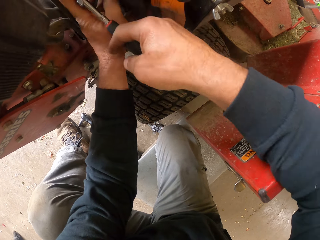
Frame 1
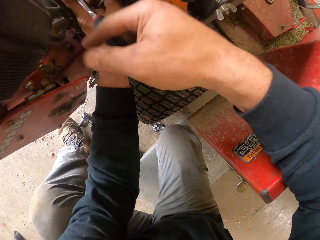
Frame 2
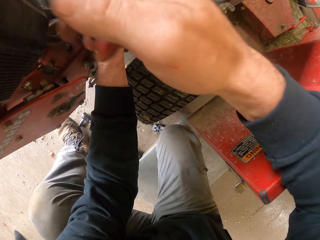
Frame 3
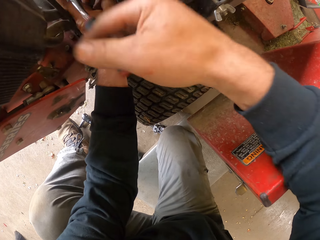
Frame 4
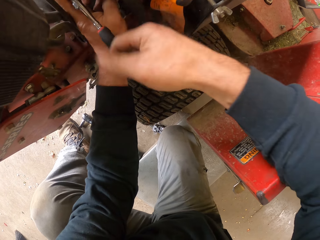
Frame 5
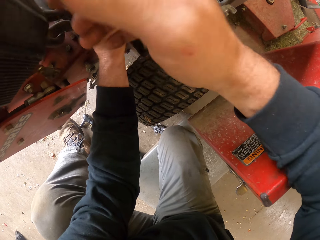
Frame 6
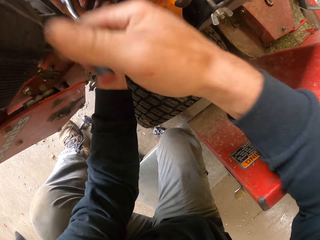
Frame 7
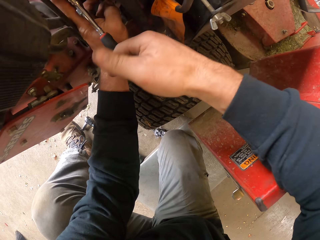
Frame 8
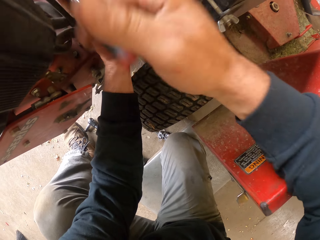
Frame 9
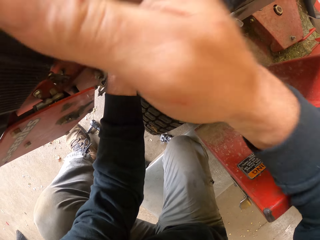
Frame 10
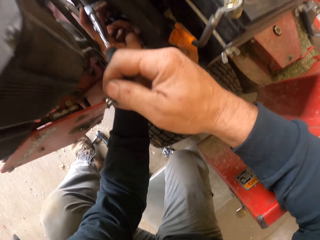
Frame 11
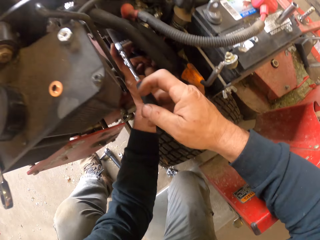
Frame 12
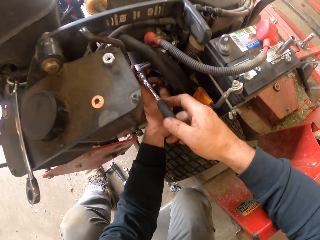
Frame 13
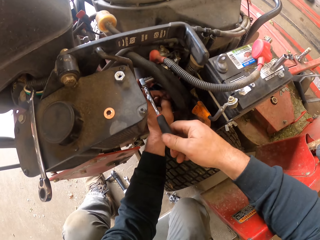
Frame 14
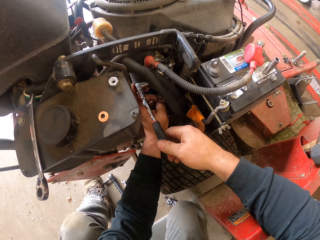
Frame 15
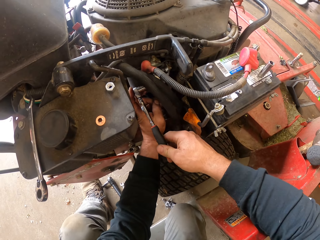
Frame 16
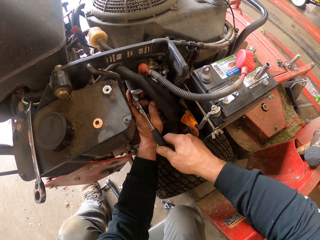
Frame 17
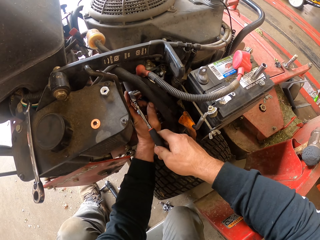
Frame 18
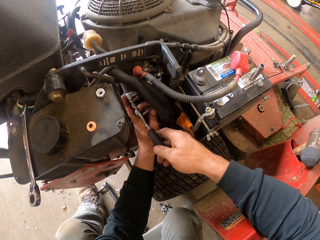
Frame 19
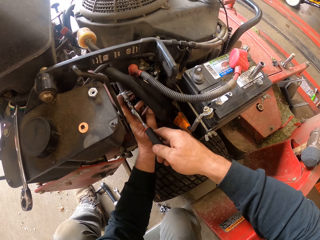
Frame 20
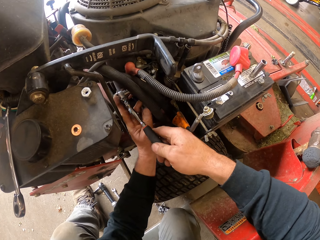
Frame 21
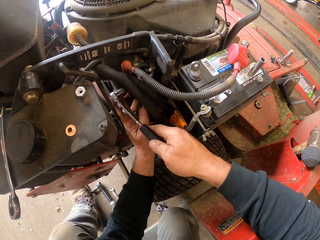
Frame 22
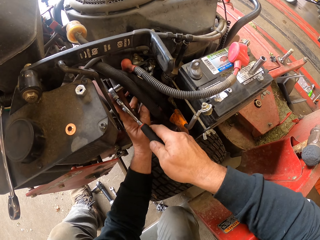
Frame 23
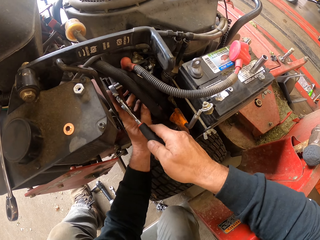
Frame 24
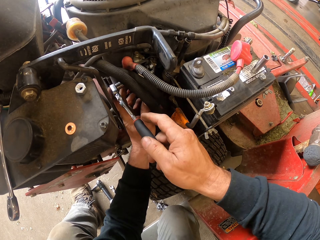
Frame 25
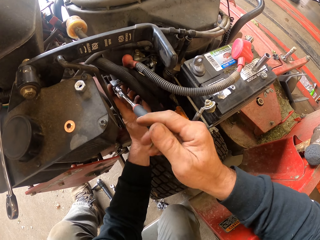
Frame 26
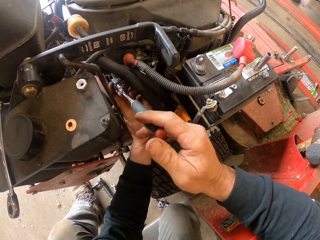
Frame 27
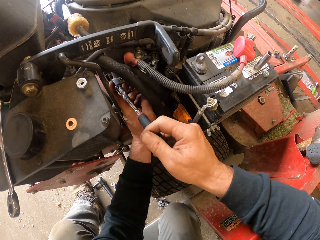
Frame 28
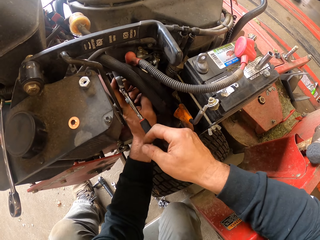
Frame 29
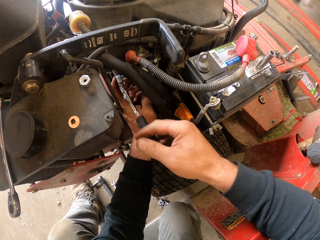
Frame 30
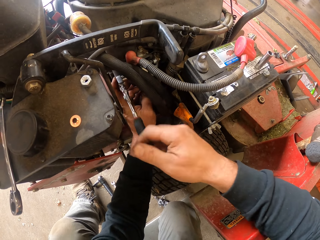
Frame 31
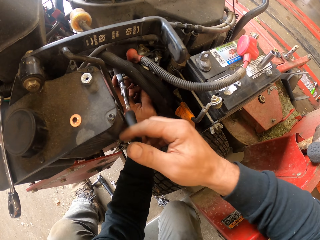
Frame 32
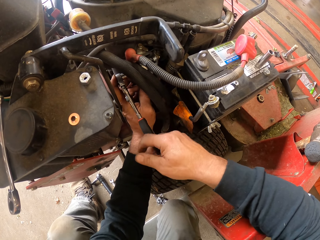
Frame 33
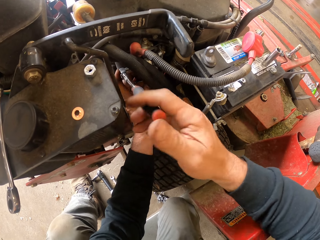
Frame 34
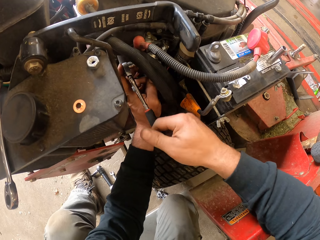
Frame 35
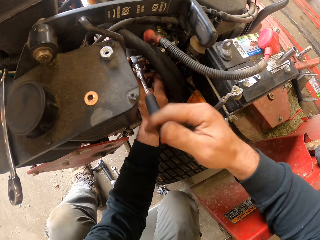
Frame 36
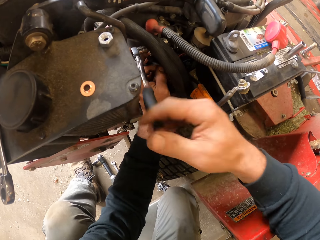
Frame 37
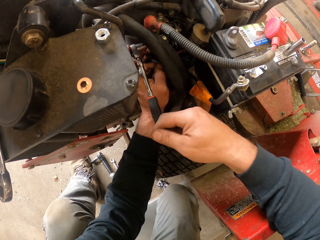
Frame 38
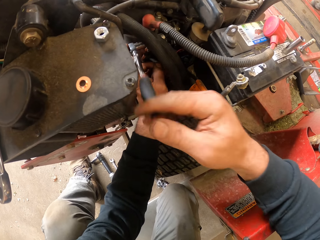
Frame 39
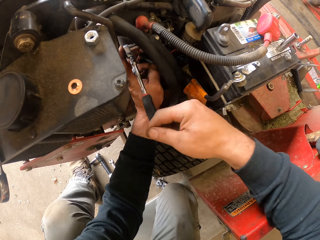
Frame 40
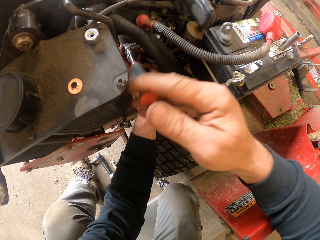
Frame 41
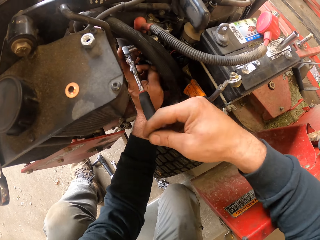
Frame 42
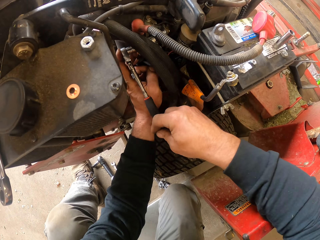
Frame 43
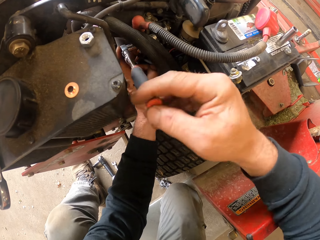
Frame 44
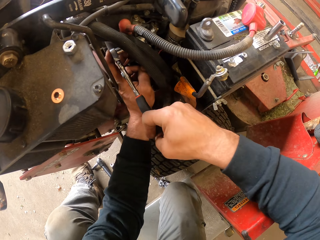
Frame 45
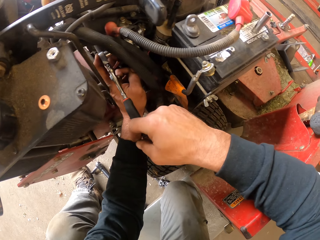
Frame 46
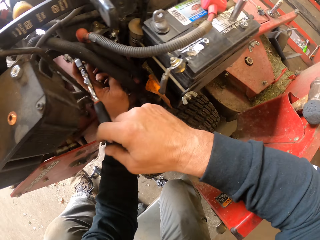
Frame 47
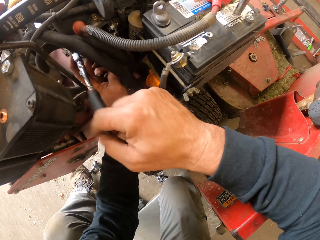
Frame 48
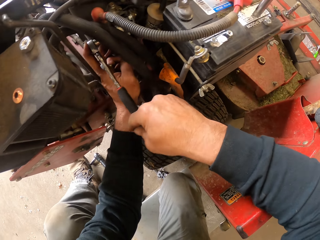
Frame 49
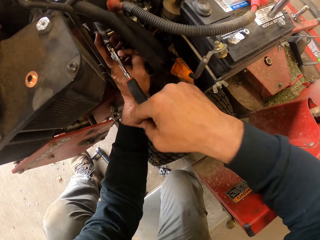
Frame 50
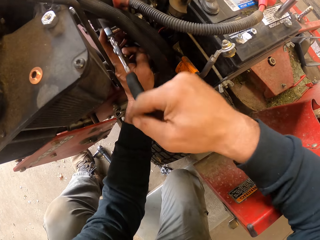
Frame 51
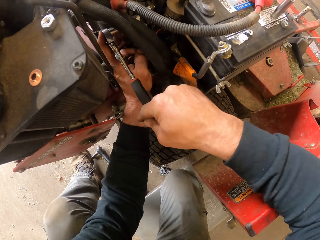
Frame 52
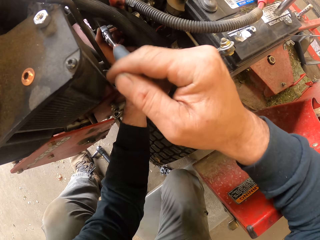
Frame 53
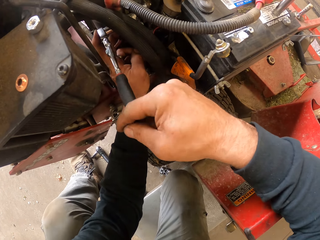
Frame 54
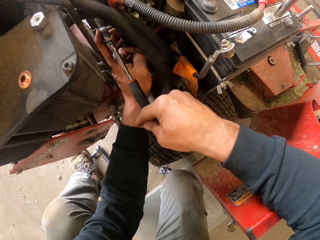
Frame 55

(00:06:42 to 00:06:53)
The camera wearer fastens the nut to the machine. They tighten the nut using a spanner.

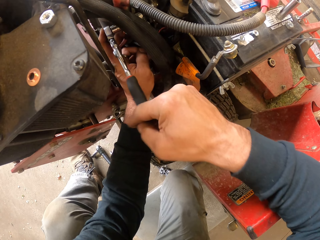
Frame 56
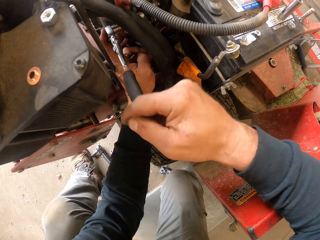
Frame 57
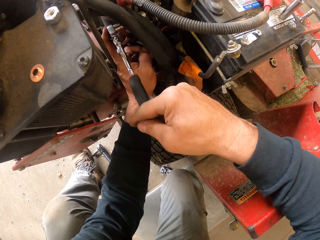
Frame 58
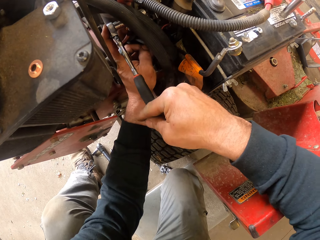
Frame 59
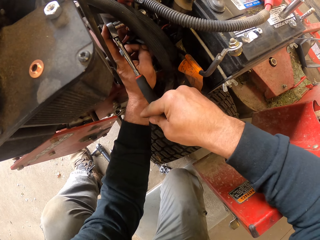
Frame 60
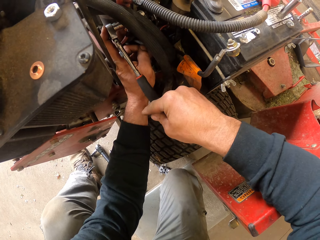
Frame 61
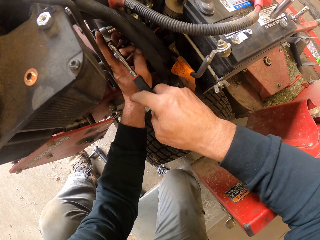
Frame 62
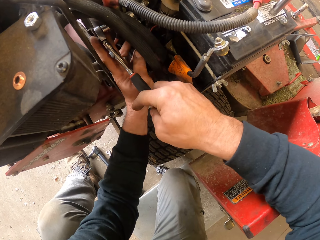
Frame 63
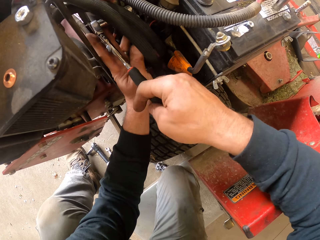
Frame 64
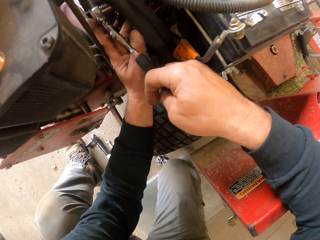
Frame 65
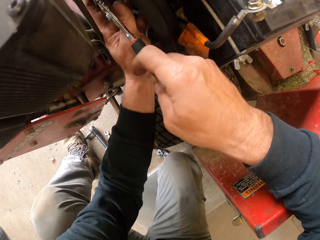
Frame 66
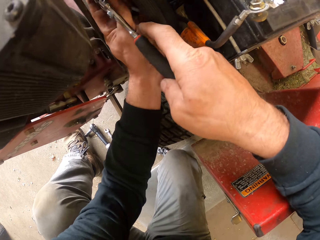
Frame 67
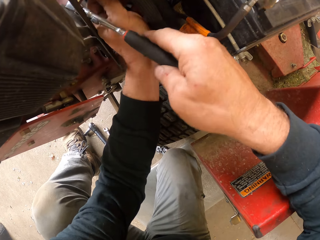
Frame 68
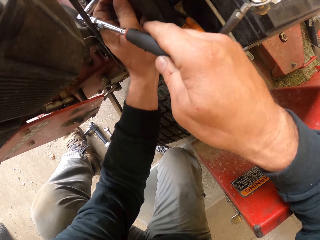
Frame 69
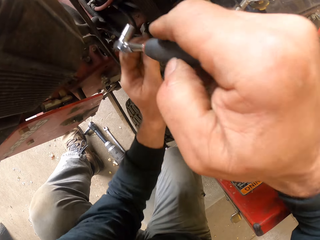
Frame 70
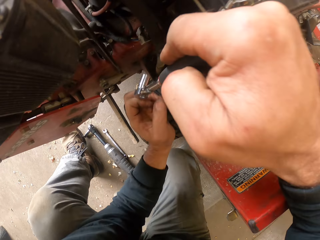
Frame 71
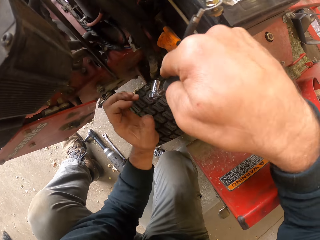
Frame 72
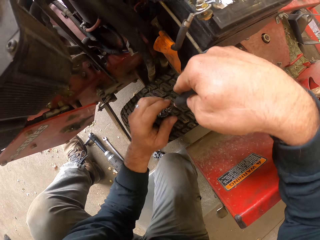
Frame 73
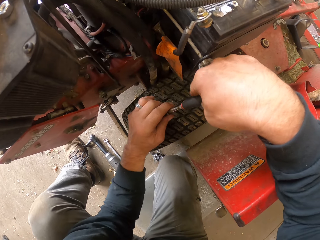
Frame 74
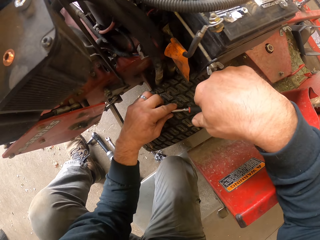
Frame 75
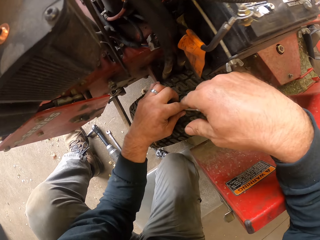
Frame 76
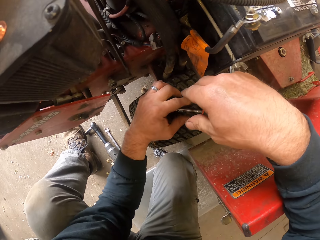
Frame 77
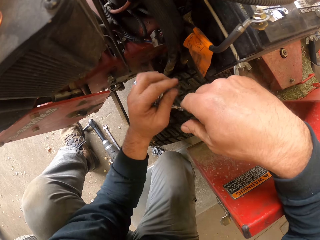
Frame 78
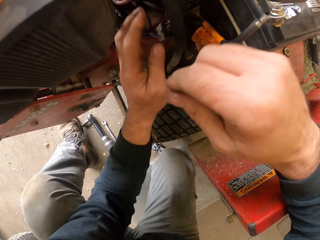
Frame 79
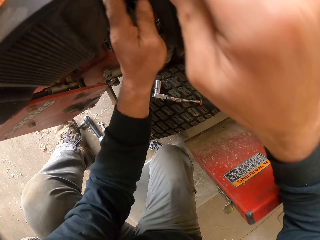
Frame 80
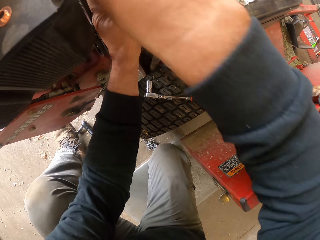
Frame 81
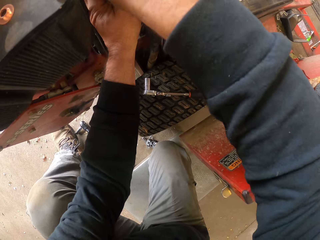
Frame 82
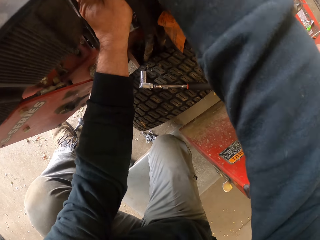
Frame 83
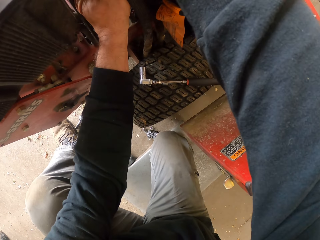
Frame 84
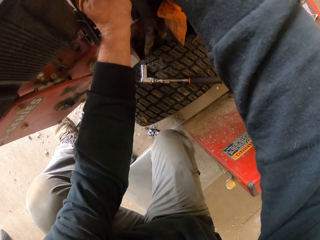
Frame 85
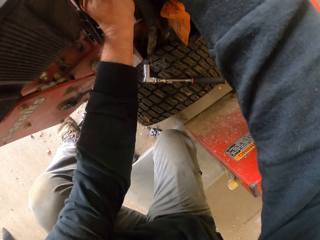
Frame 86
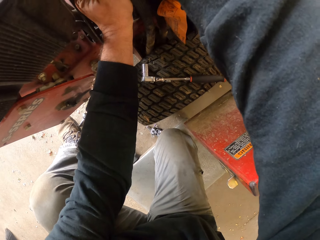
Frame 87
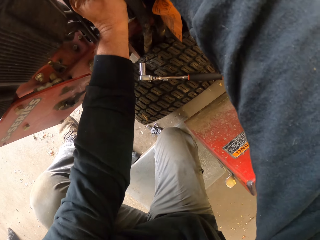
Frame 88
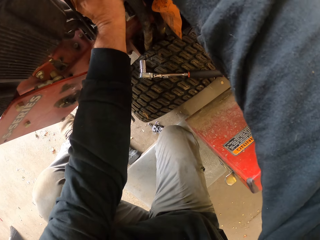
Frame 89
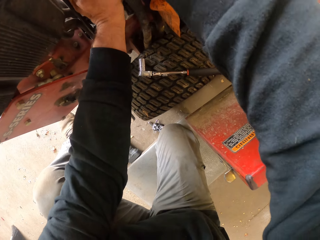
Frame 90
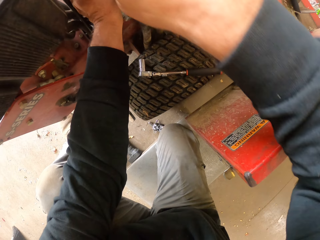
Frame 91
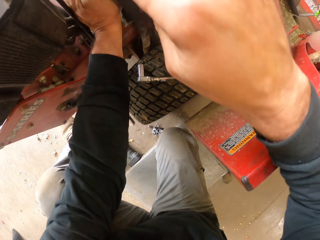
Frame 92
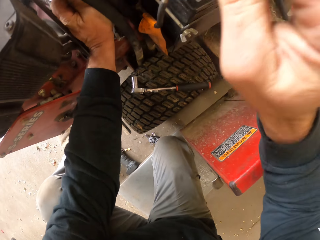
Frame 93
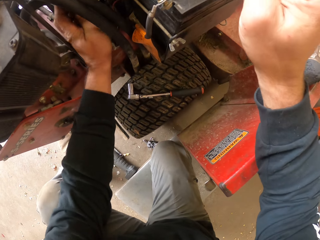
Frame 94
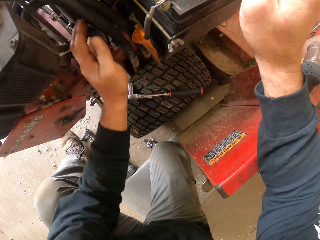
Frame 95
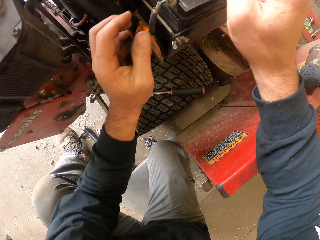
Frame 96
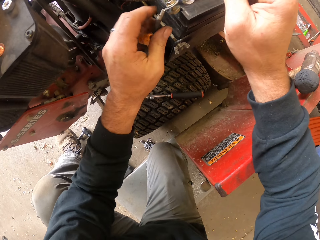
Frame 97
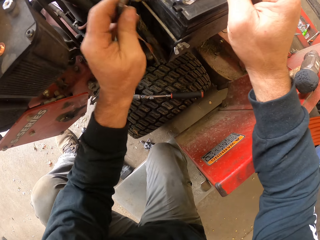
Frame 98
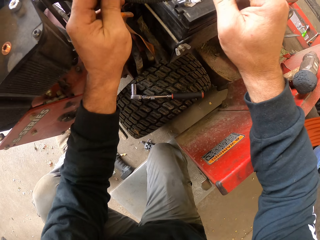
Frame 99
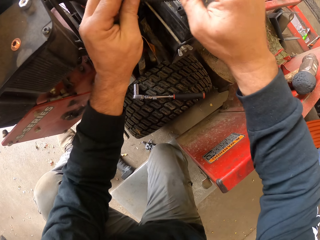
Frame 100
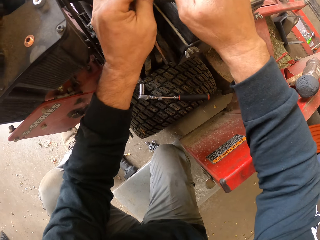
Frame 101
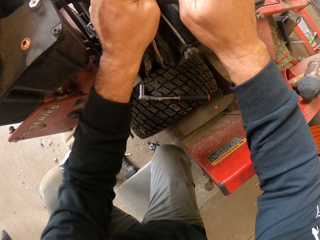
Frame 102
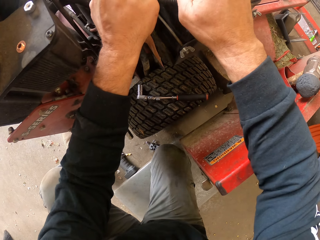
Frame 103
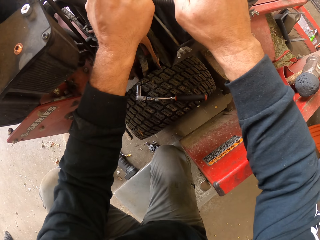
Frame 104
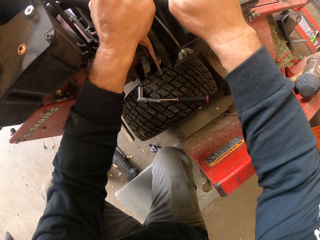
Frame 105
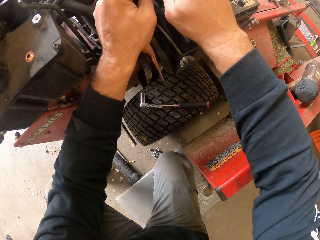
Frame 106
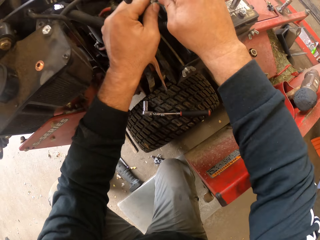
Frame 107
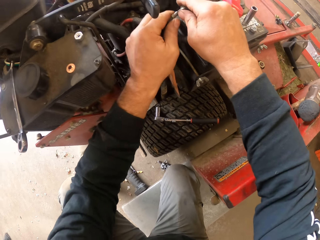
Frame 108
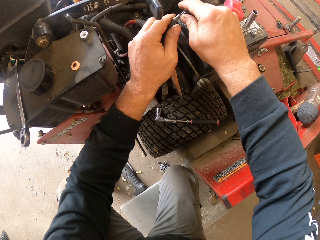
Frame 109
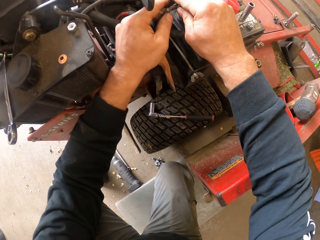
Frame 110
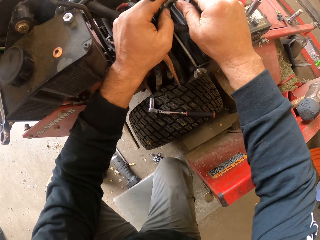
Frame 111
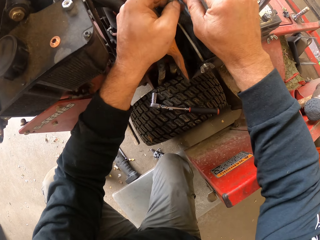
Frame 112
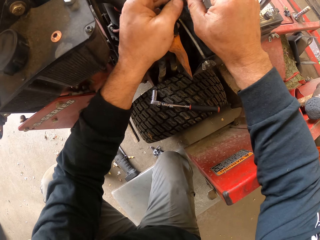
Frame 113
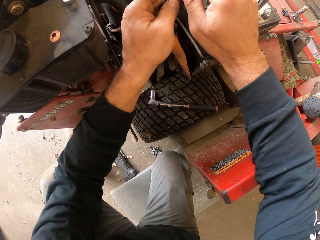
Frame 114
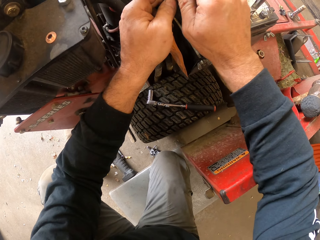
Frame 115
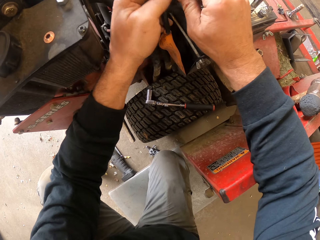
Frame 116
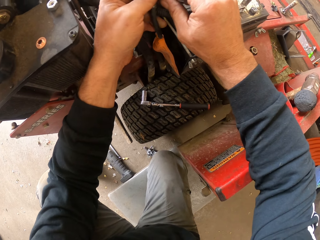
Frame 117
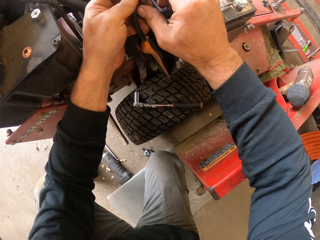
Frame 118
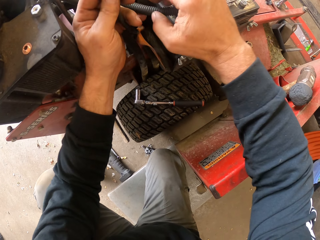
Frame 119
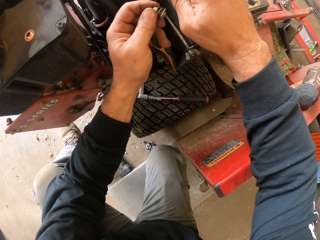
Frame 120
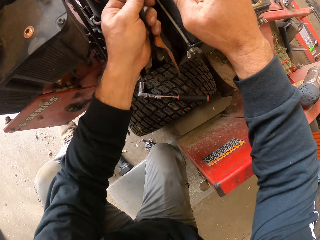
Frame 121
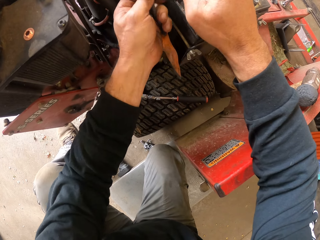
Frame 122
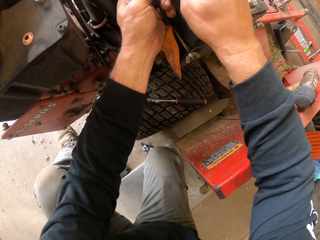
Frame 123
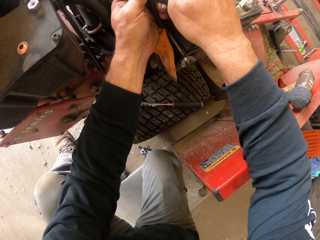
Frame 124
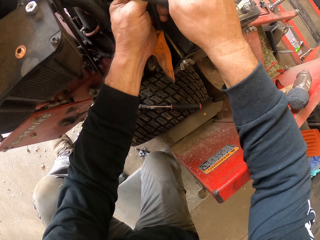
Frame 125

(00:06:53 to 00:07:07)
The camera wearer removes the ratchet wrench or spanner from the machine. They hold the spanner. They drop the ratchet wrench on the machine's tire. They adjust a cable on the machine.
